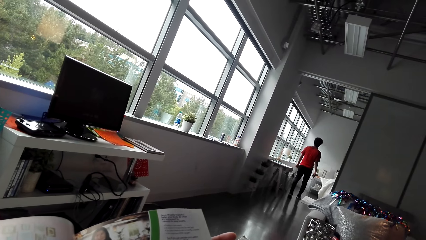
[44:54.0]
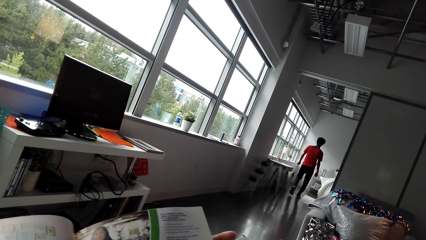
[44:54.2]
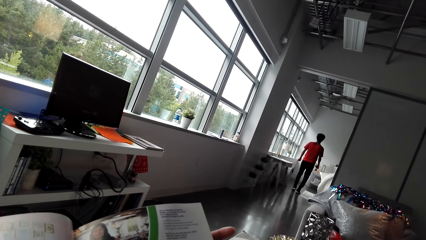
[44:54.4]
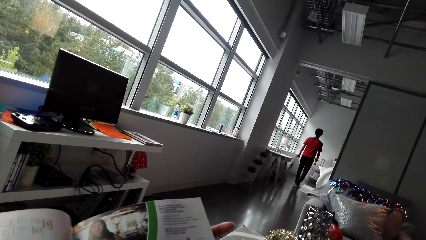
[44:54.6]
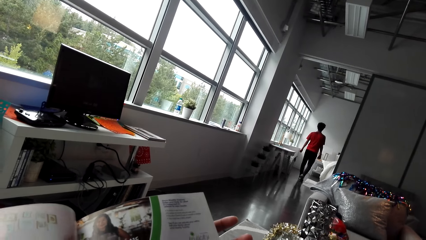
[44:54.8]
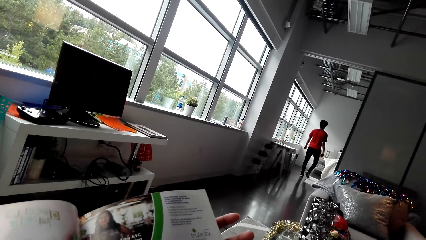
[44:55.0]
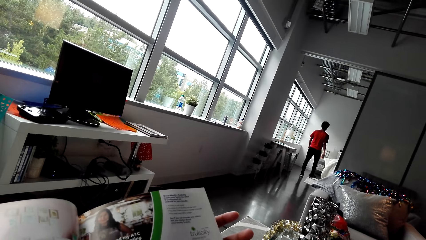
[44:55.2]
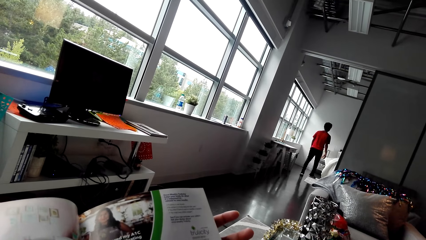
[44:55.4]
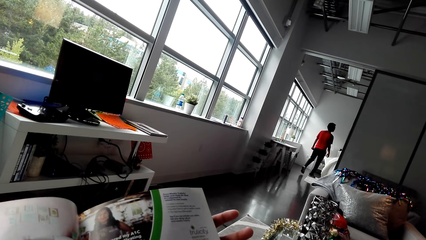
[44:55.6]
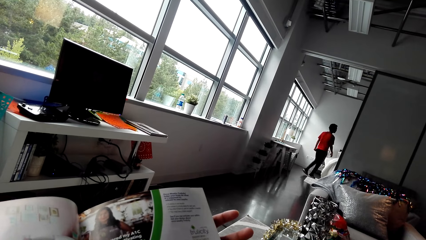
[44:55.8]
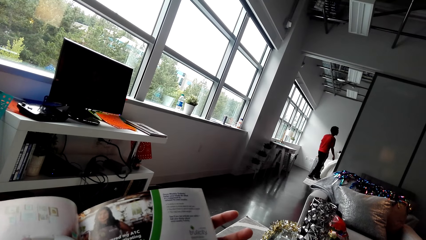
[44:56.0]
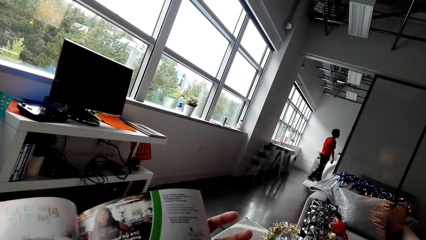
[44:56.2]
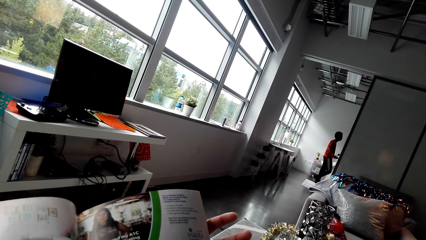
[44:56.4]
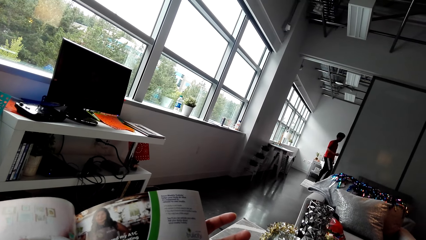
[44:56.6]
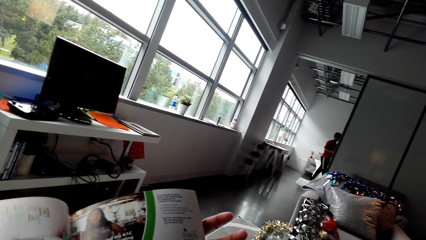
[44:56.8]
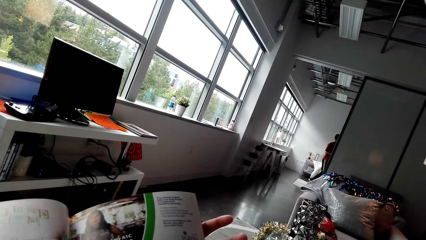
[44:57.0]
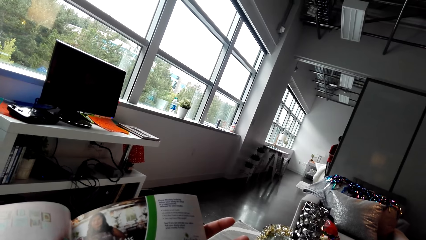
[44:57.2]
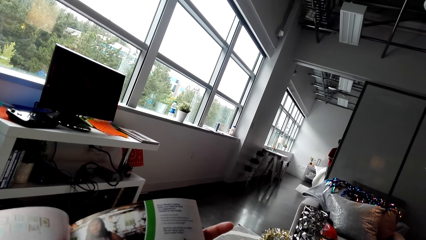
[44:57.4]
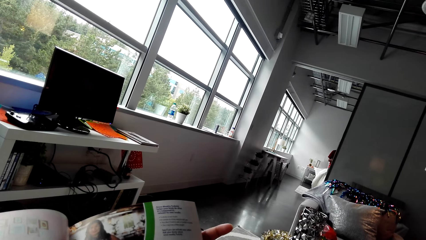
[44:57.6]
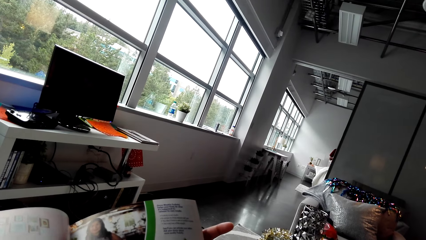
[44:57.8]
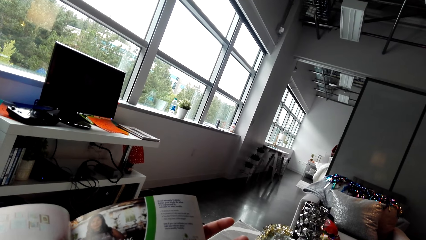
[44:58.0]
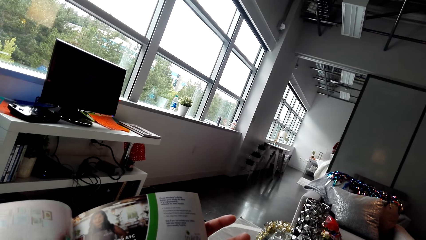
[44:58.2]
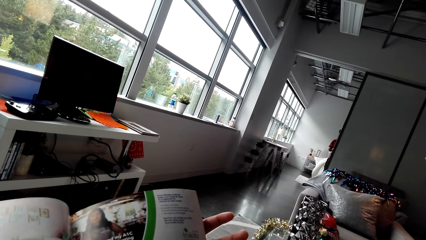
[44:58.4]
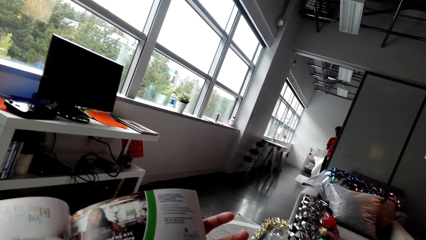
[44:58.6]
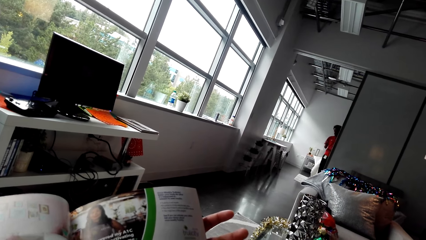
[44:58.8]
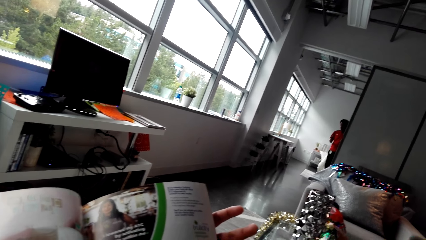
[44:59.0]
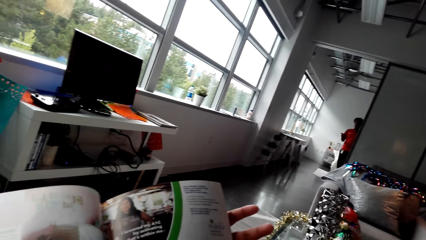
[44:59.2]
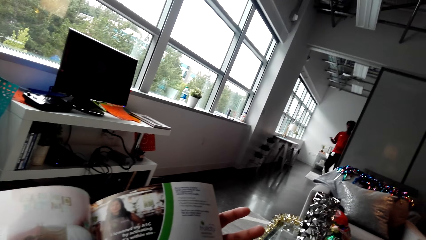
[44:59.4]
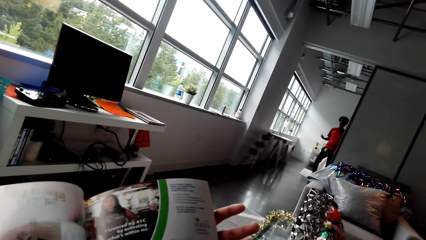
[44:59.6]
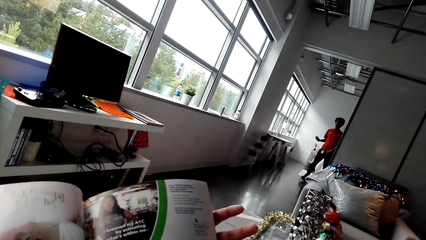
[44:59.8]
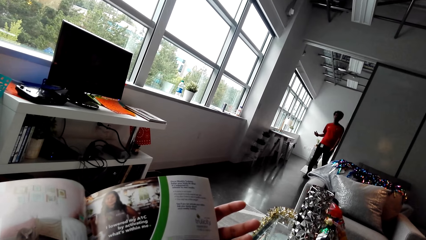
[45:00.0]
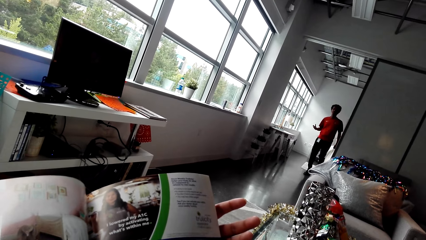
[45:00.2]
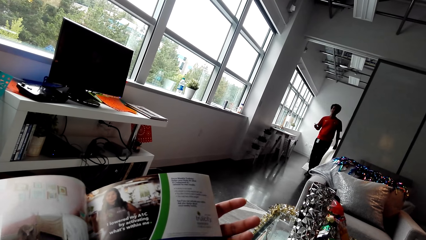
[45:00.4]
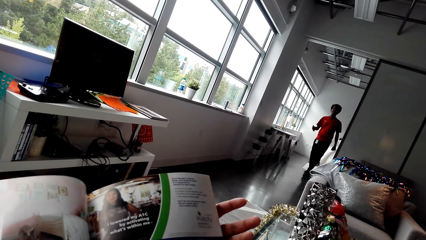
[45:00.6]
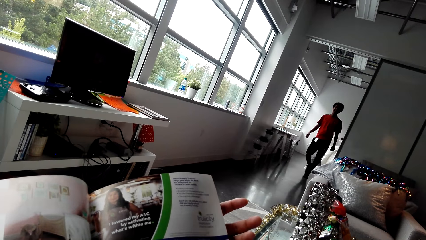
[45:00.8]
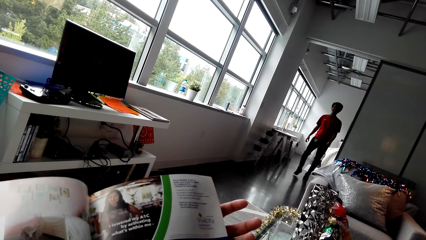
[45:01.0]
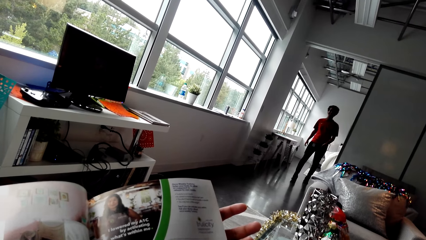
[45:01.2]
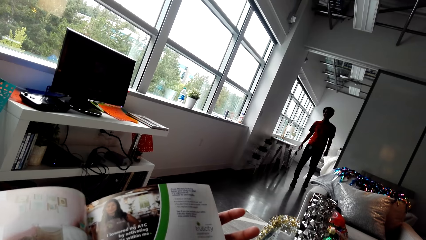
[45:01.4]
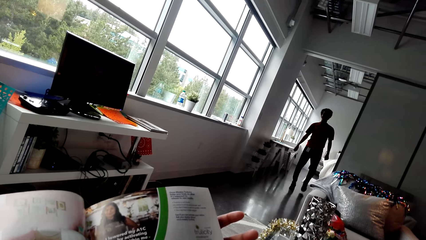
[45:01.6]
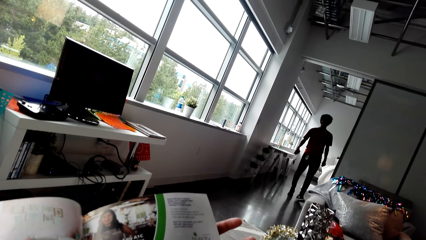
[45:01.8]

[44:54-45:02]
The camera wearer converses with a man.

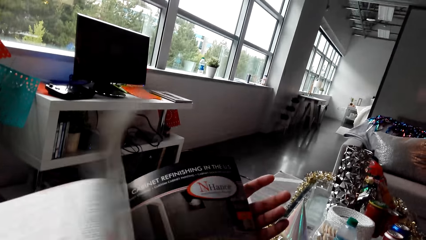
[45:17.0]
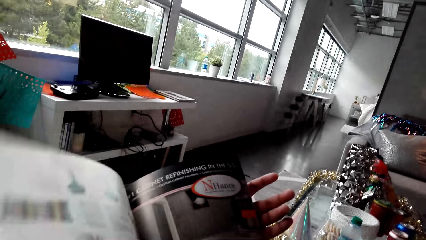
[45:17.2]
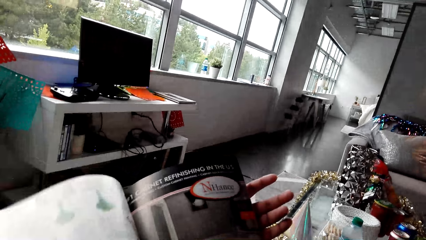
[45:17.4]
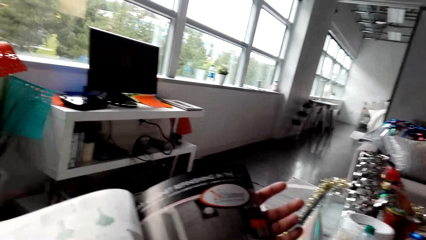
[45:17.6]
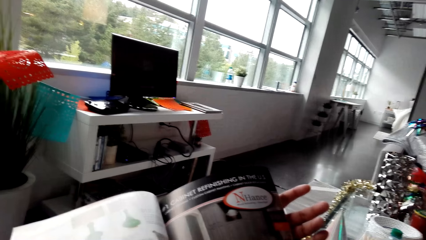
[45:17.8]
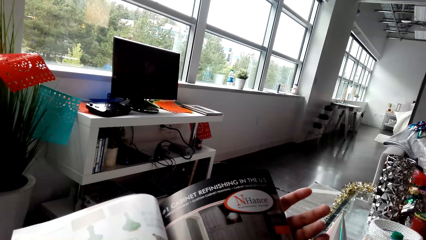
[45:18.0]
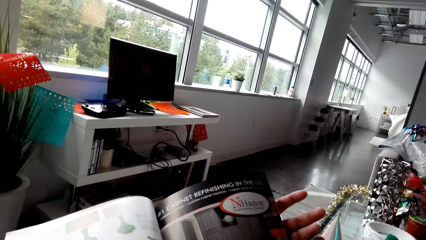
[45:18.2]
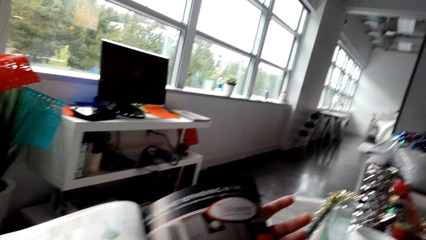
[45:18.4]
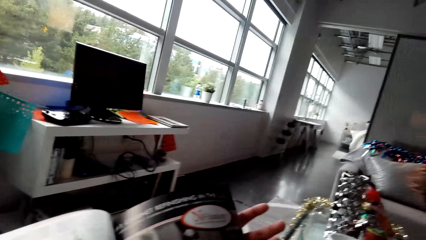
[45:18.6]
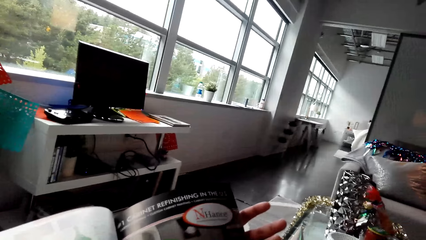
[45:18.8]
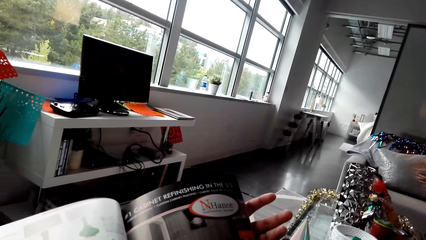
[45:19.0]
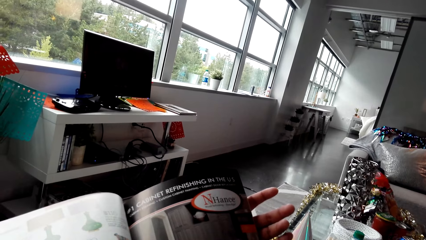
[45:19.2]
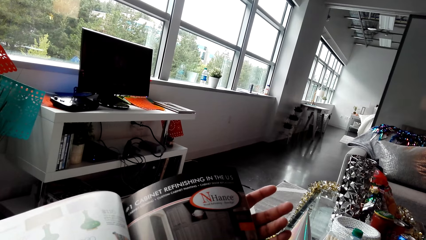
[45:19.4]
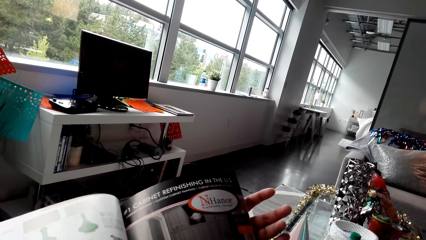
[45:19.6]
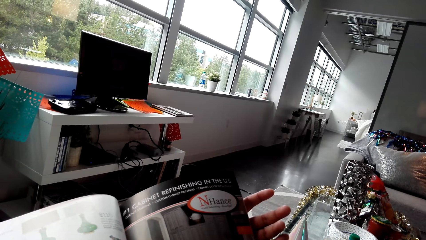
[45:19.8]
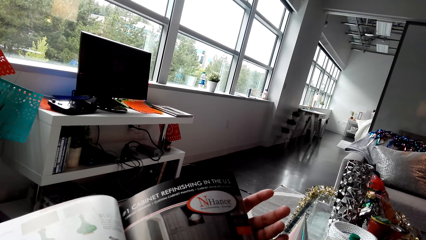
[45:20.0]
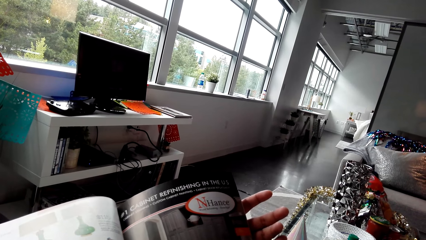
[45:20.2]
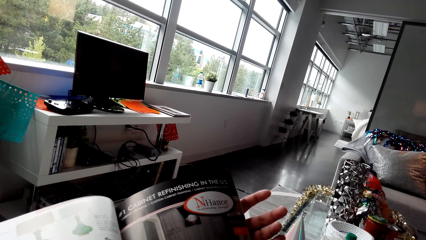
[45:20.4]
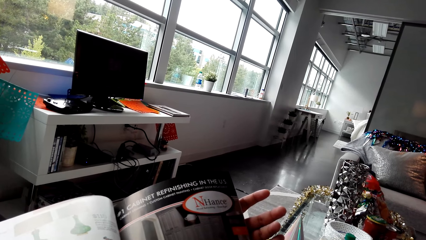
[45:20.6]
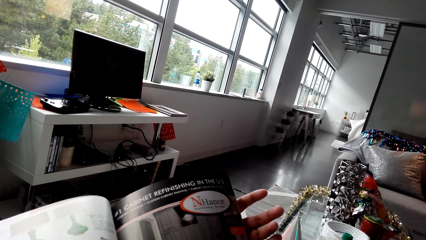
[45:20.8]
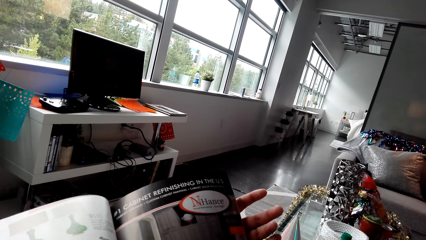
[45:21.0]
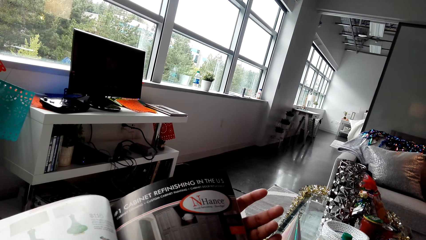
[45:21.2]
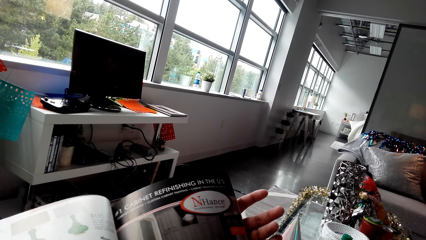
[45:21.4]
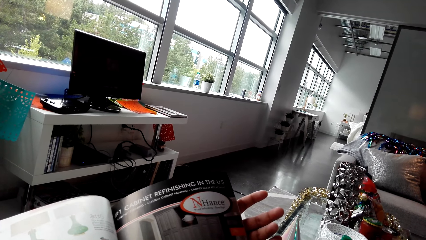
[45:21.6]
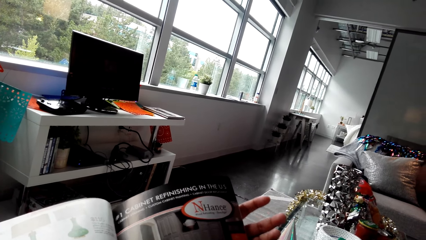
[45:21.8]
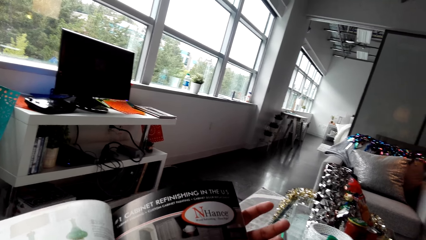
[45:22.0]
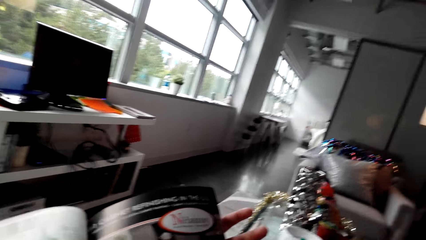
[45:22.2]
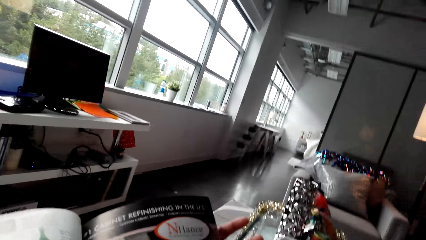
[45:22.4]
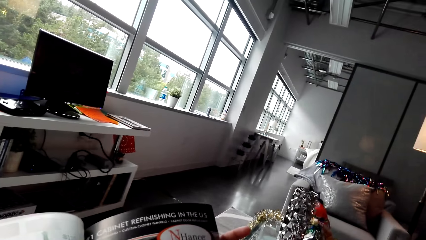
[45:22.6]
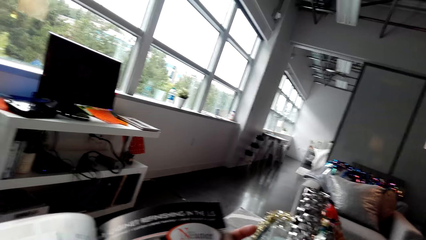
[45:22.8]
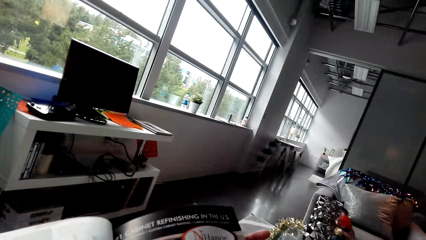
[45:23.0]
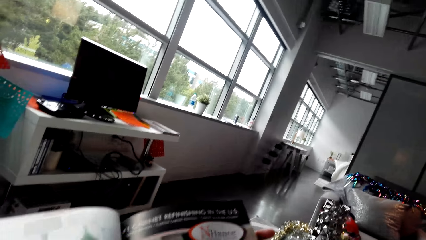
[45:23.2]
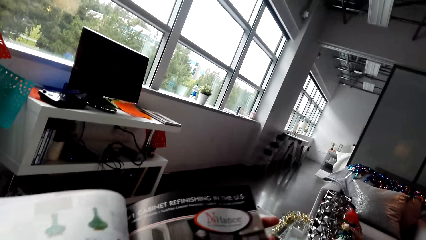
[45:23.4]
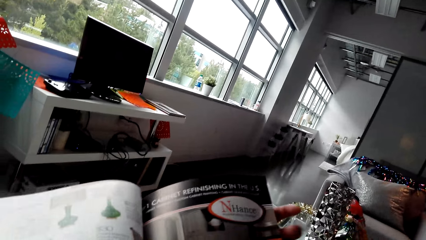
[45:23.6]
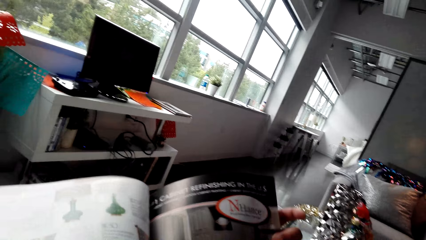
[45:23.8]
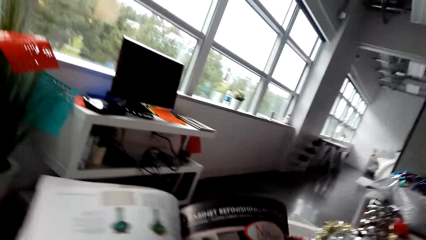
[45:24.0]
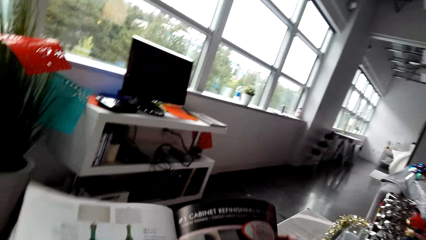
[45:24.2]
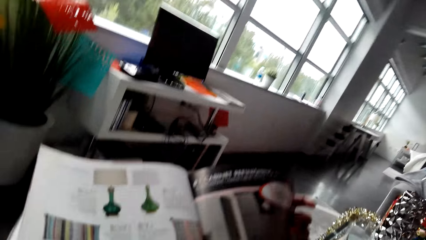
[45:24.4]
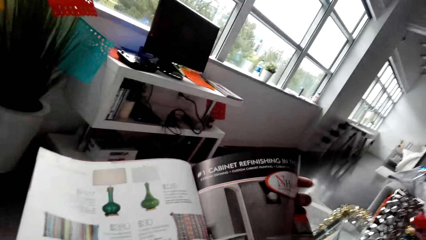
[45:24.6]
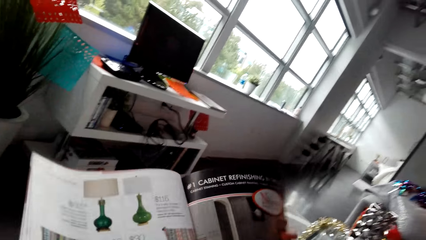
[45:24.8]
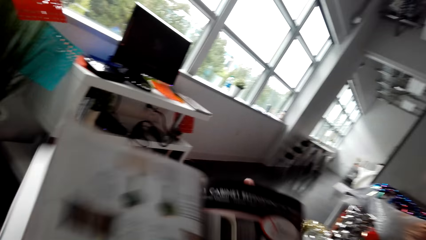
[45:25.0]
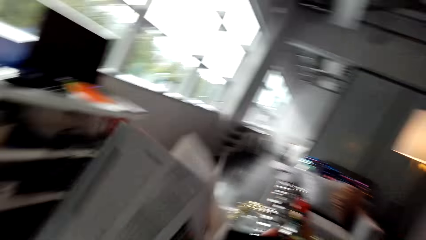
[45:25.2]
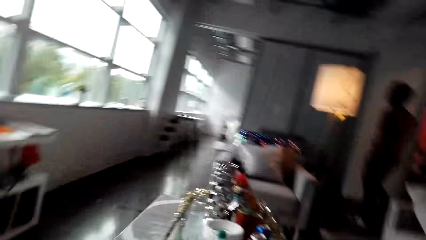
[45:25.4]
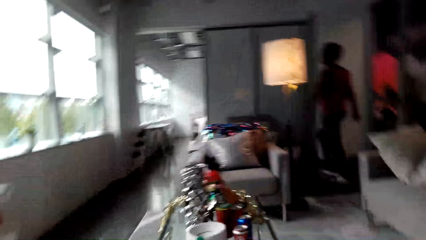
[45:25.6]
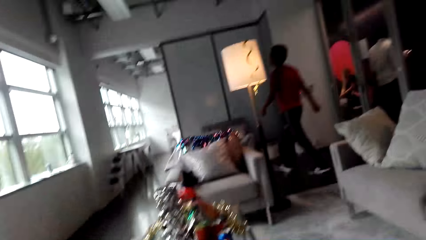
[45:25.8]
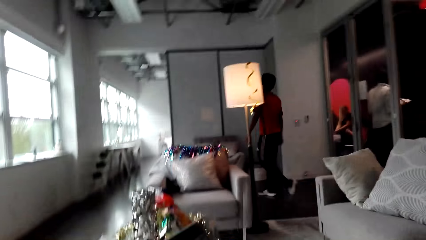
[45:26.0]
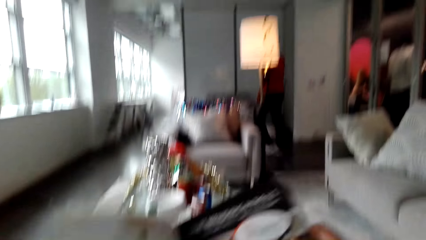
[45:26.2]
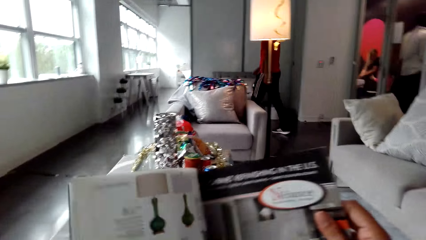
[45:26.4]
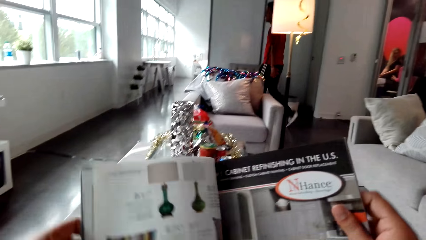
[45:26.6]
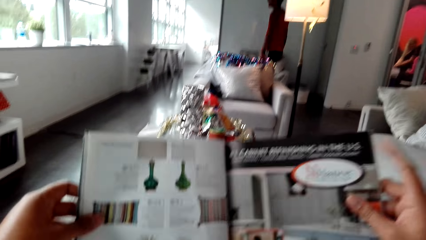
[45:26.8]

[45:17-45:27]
The camera wearer reads a booklet.
